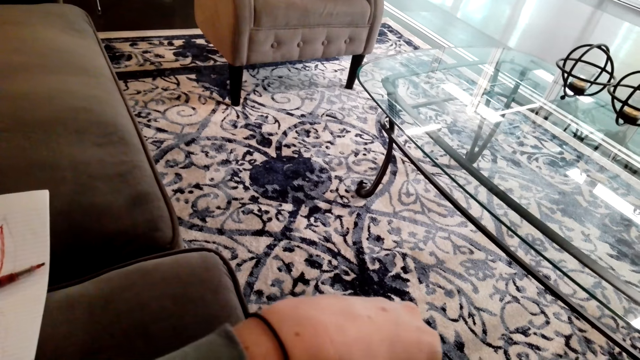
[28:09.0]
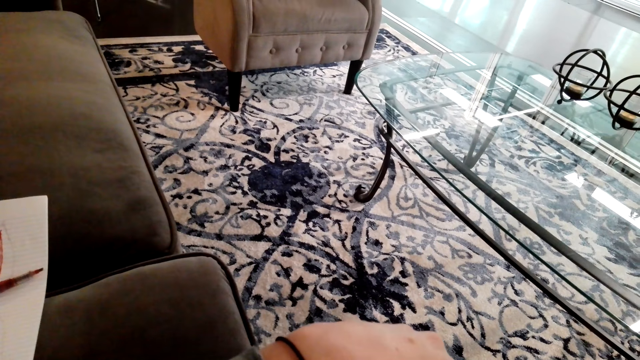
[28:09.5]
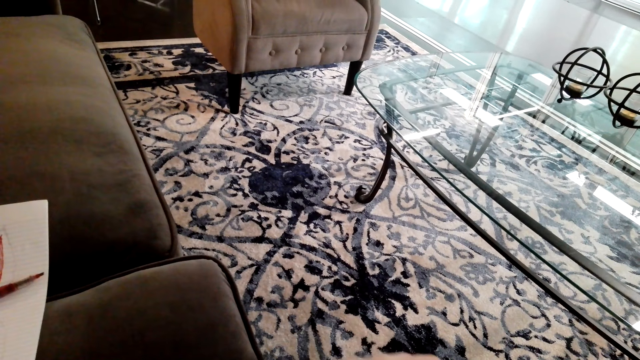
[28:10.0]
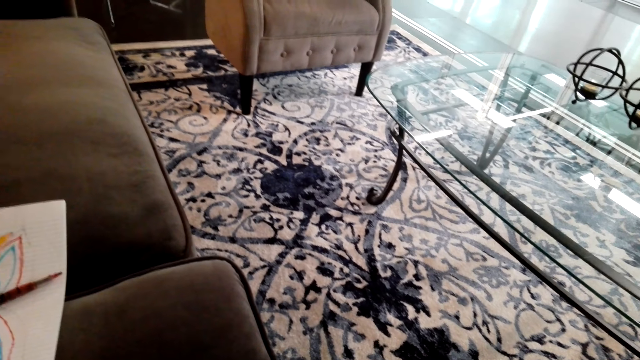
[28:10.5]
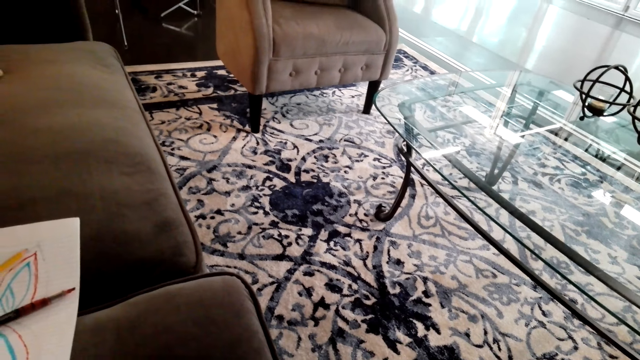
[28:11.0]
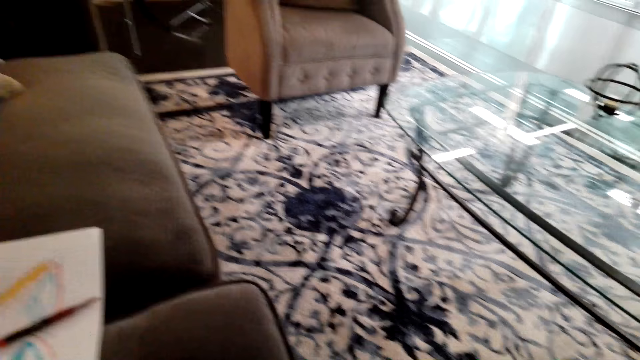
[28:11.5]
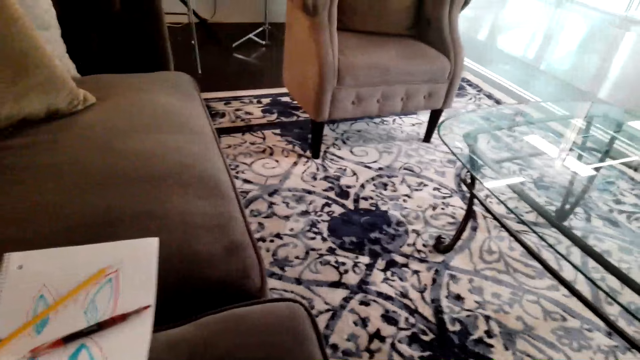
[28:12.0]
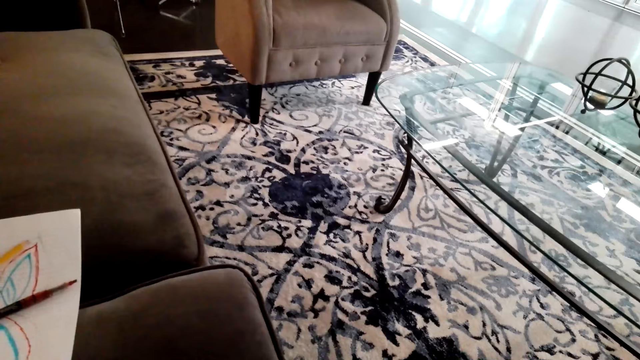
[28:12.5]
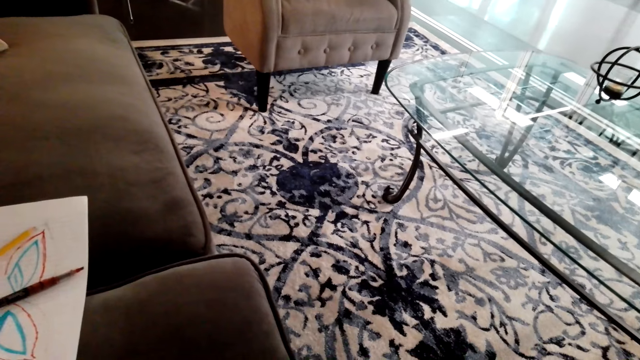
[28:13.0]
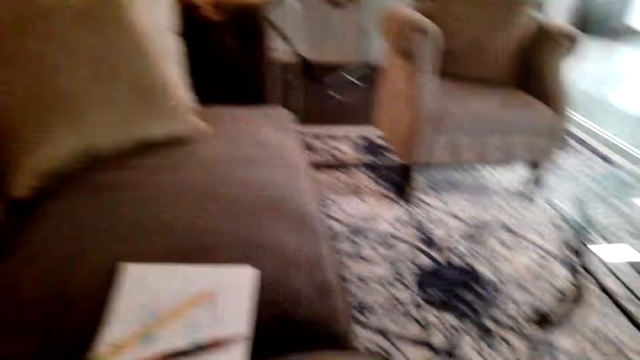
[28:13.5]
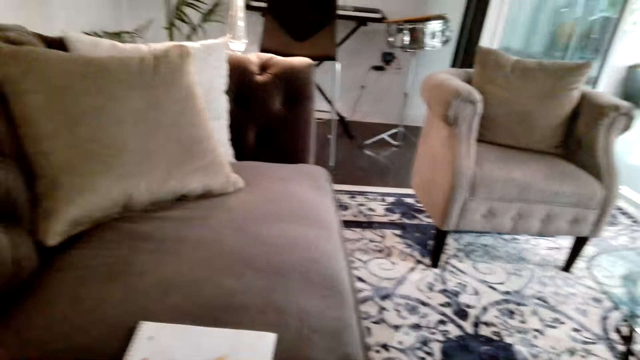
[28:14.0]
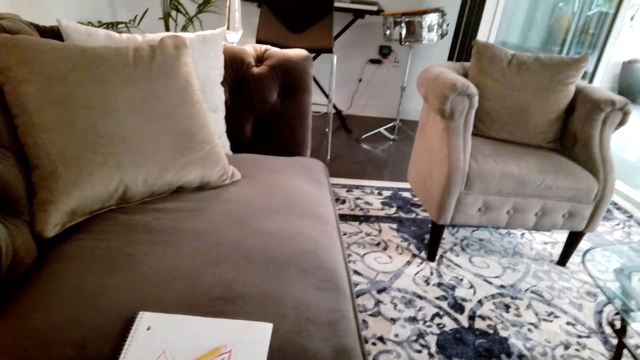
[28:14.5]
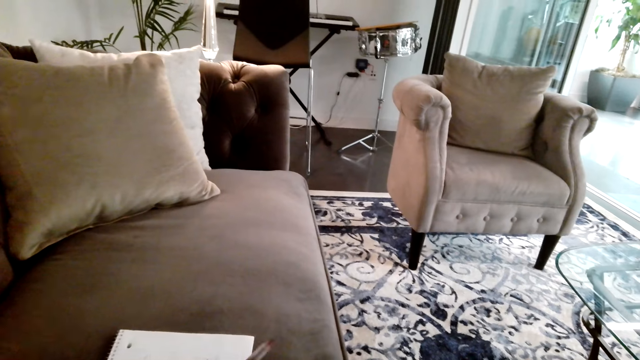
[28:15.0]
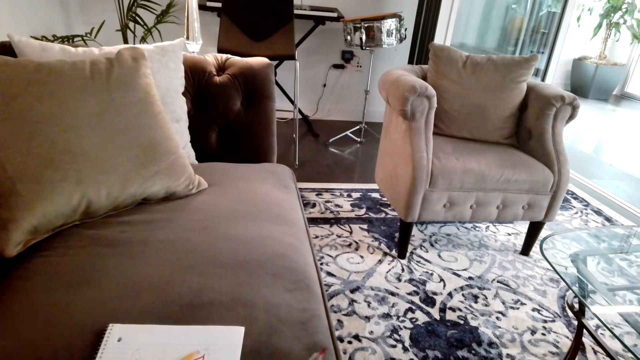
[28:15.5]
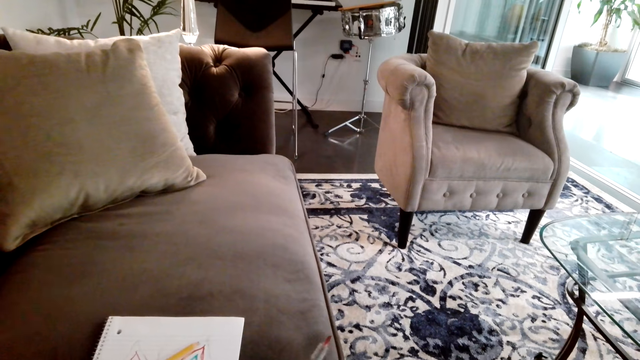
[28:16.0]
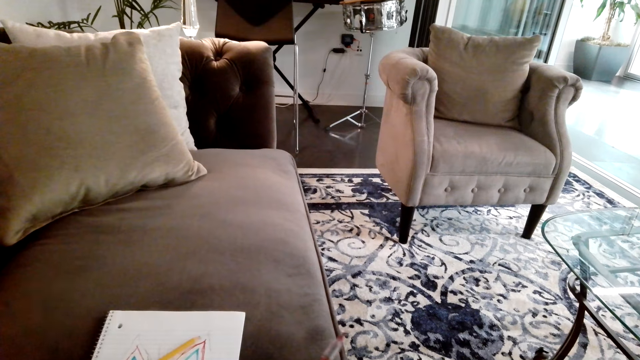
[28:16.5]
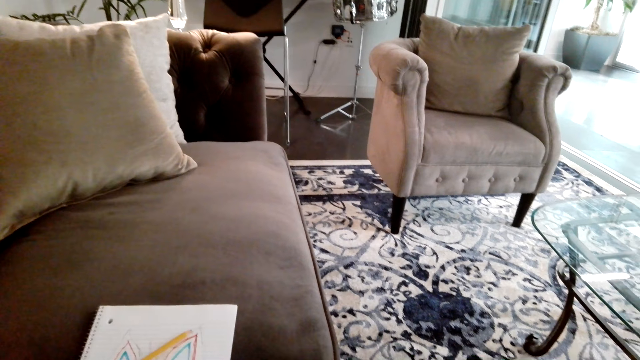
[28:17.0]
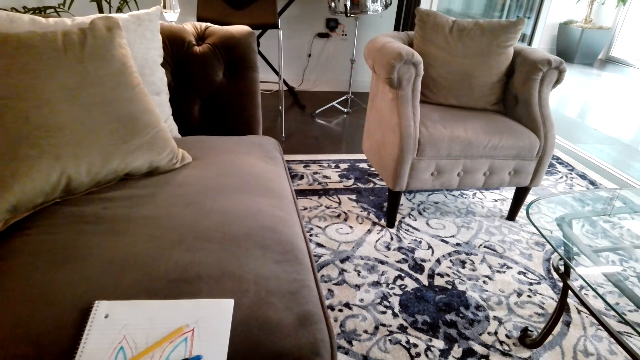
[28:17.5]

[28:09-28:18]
The camera wearer moves the right hand. They look around. They pick up a marker pen paint.

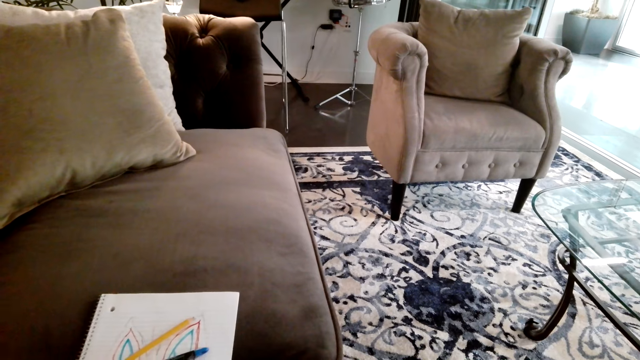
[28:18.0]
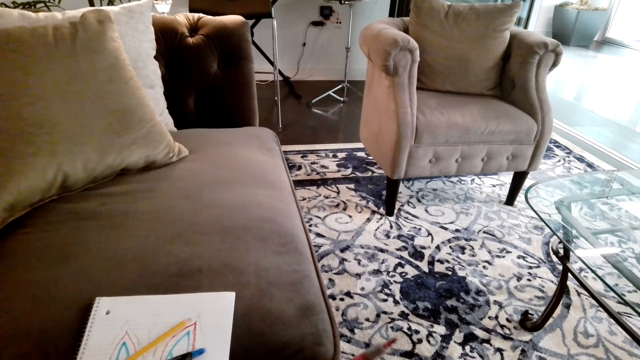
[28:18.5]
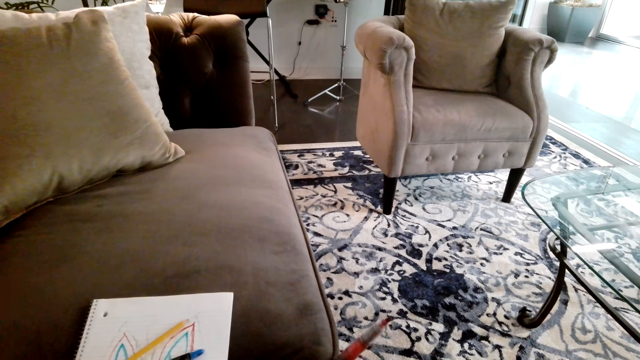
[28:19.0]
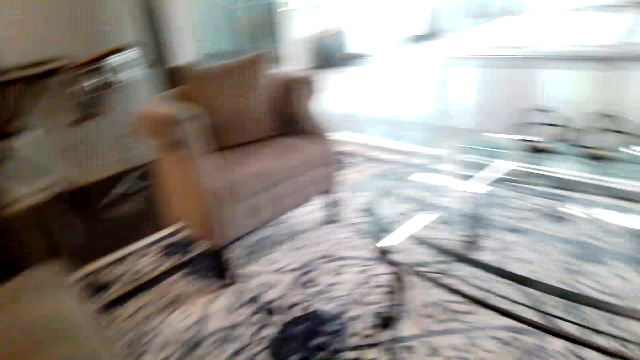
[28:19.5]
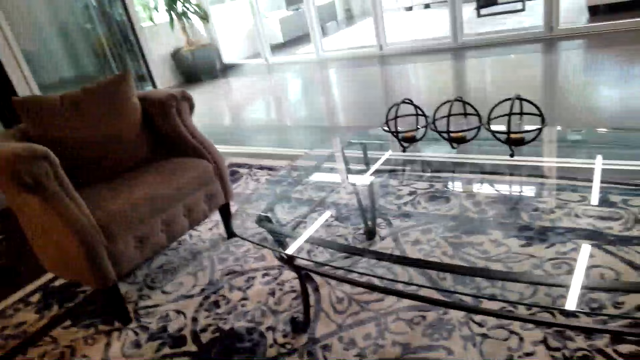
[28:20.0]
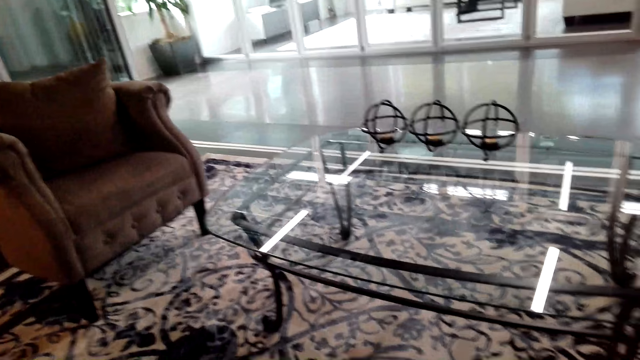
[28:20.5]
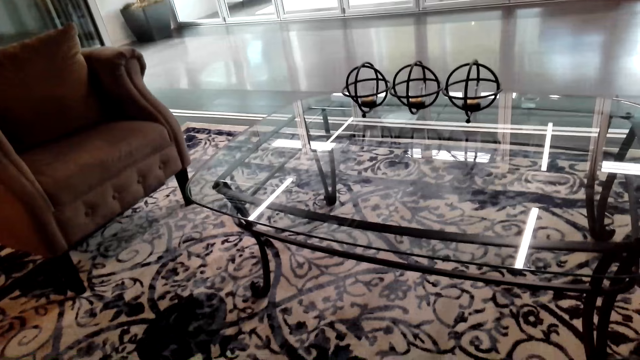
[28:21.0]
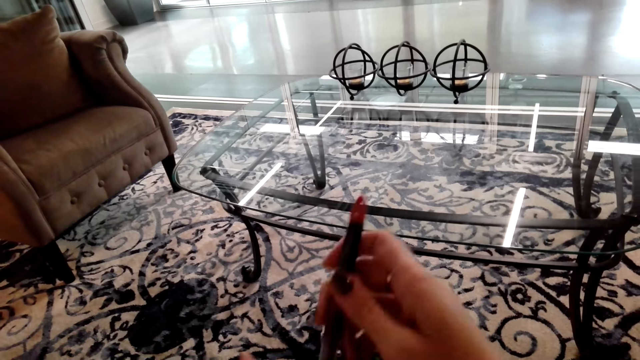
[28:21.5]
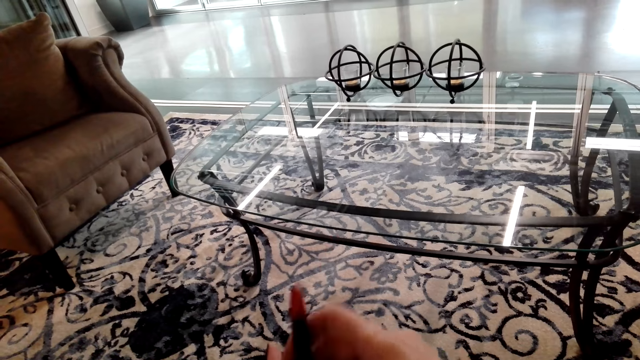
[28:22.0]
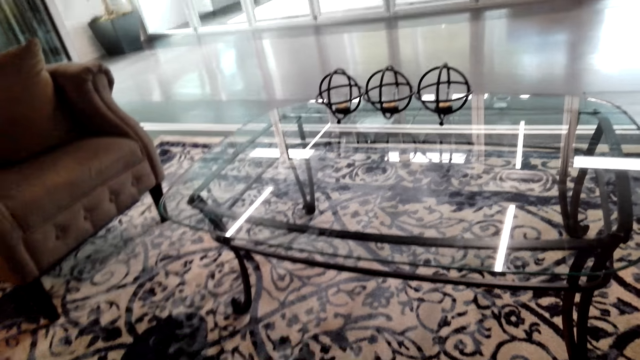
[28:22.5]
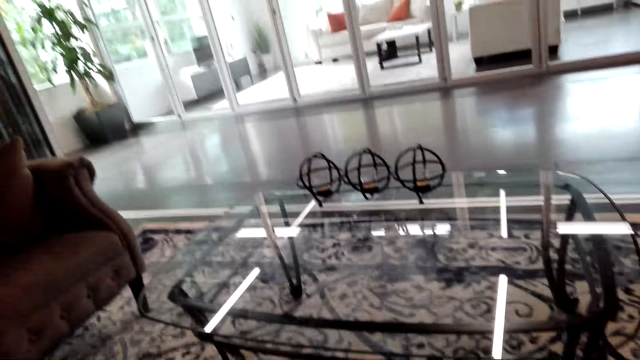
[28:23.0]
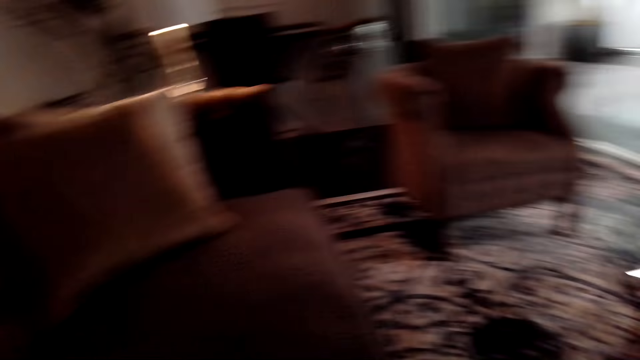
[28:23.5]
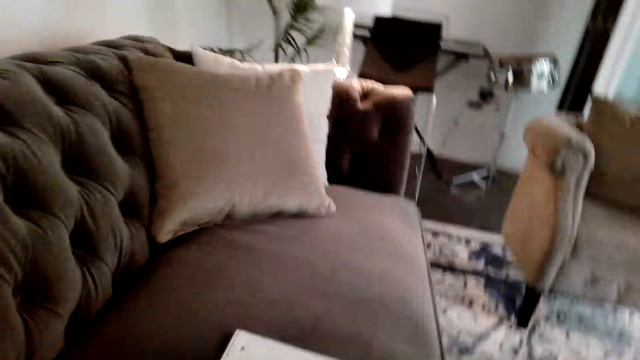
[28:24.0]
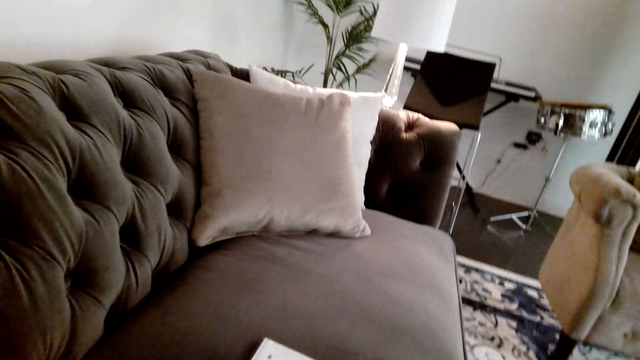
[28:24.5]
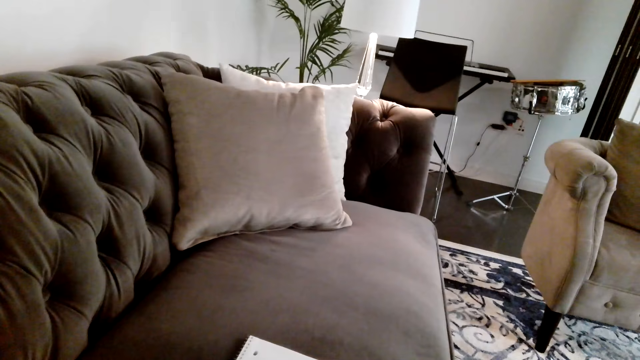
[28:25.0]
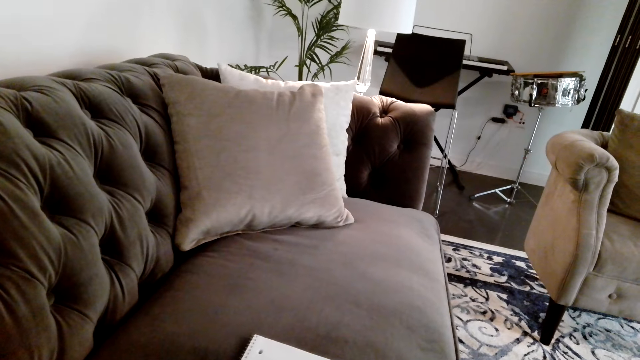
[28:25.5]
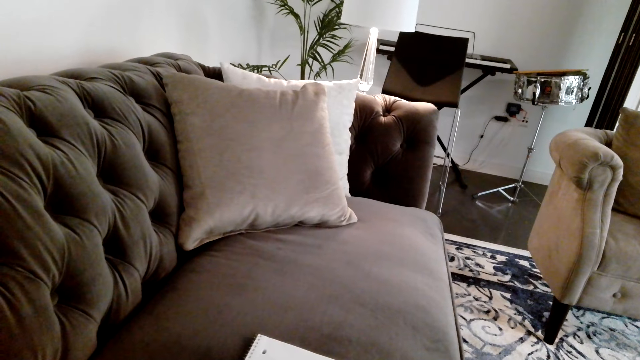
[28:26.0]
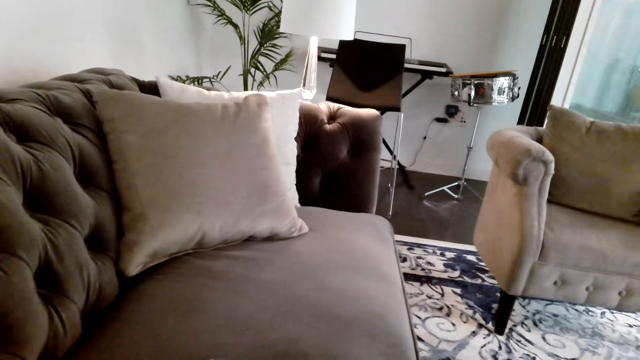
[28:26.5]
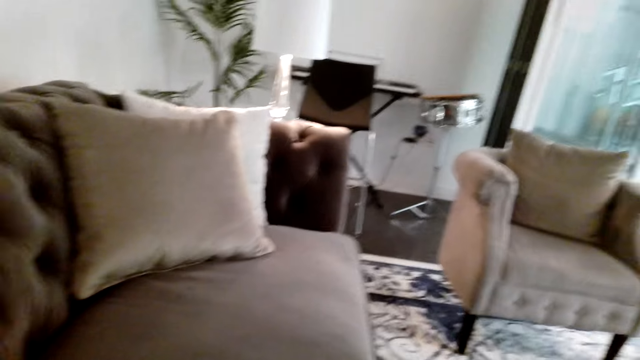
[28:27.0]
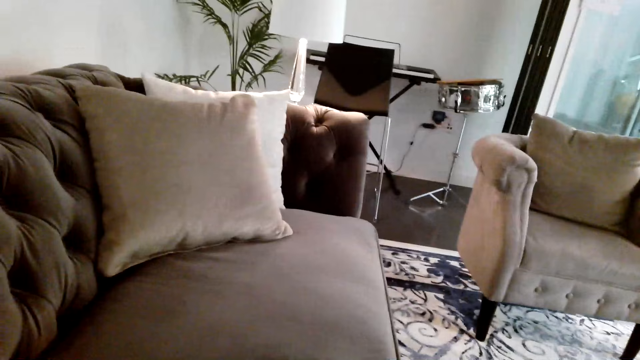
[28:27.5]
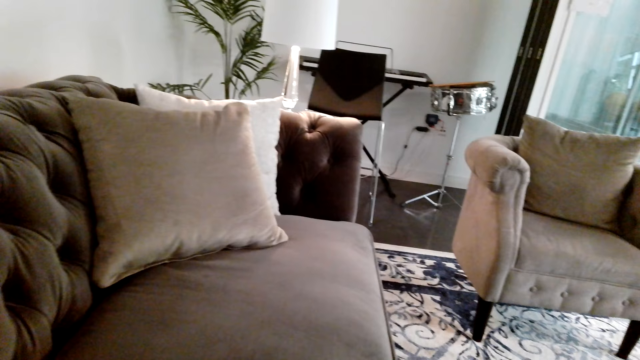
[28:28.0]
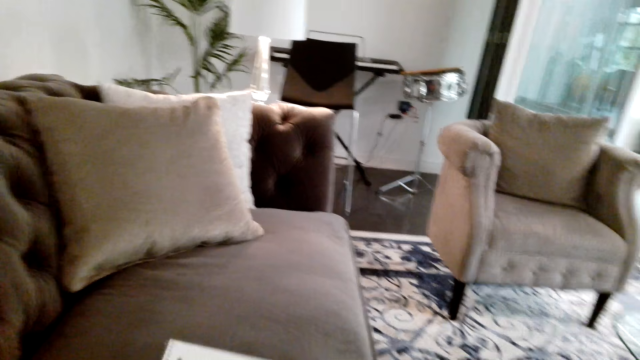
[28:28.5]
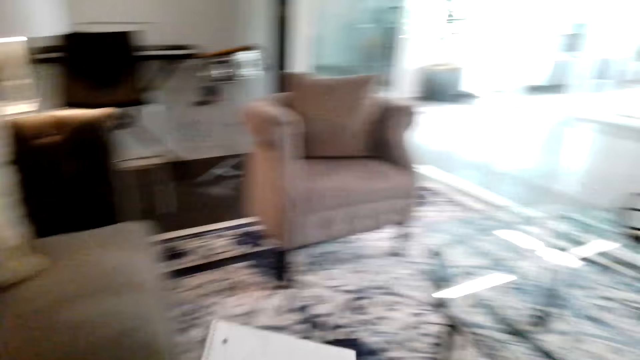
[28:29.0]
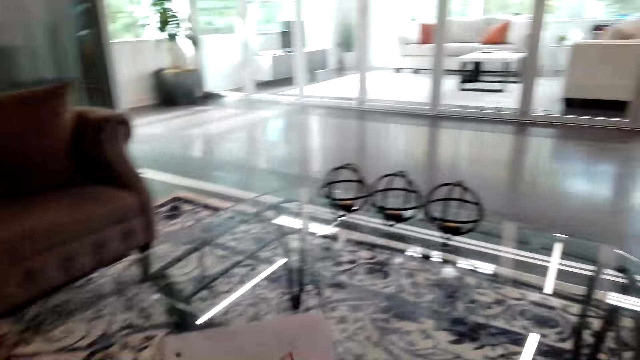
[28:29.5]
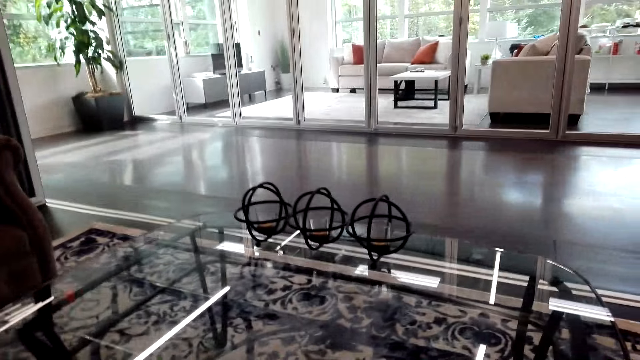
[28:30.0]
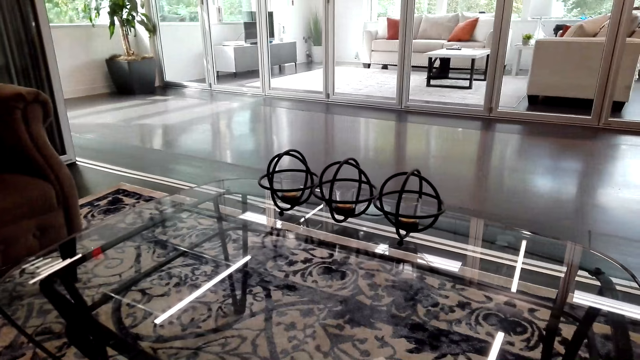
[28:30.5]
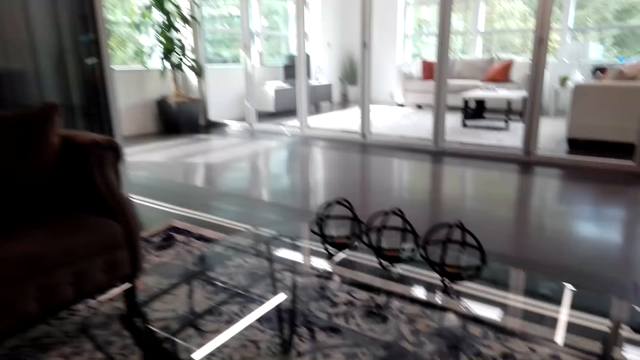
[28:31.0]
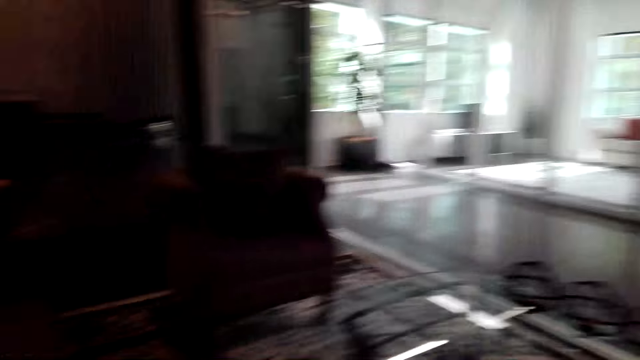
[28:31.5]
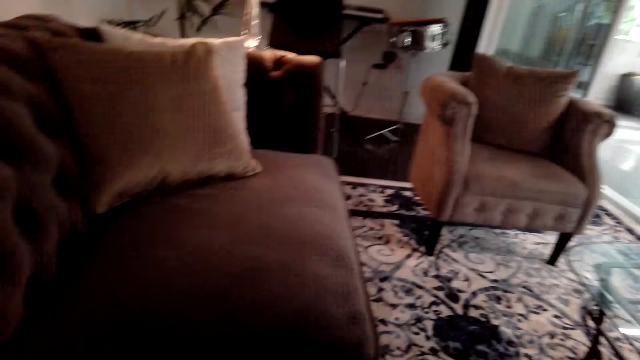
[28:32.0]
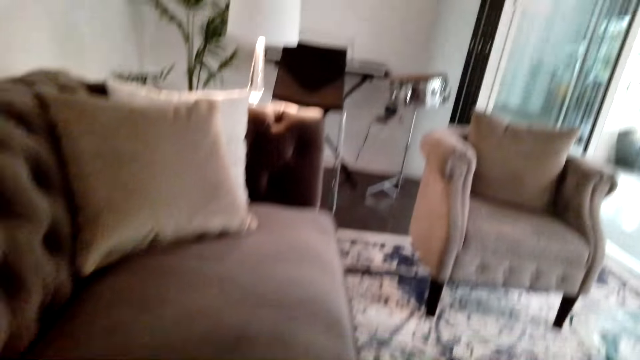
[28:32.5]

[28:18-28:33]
The camera wearer looks around. They lift a marker pen paint. They turn around. They look around. They converse. They pick up a book or piece of paper. They look around.
